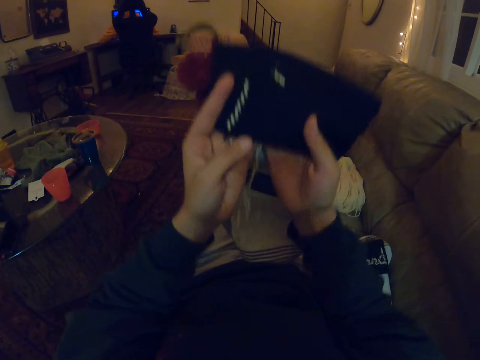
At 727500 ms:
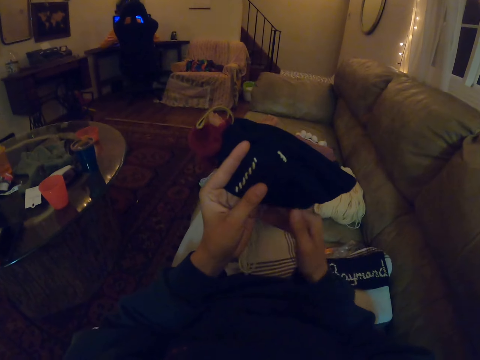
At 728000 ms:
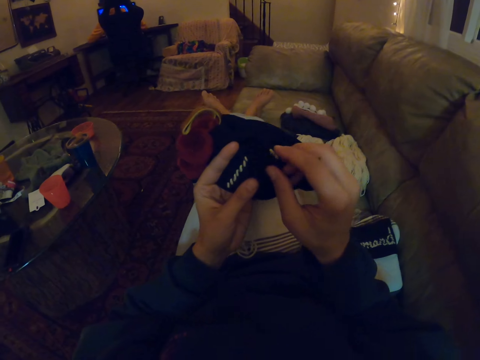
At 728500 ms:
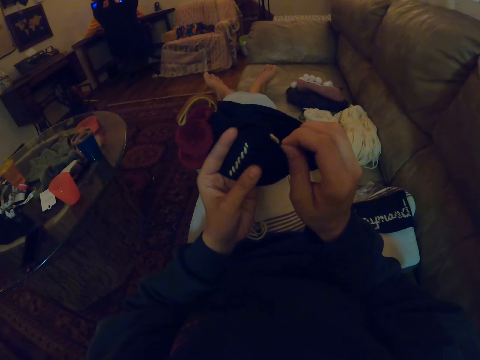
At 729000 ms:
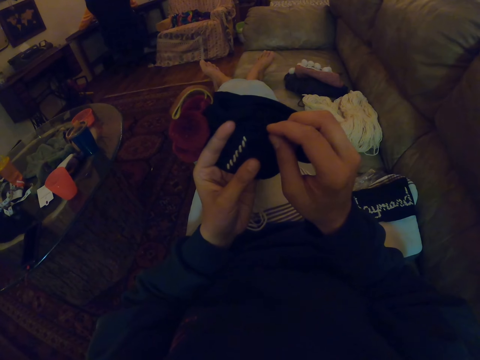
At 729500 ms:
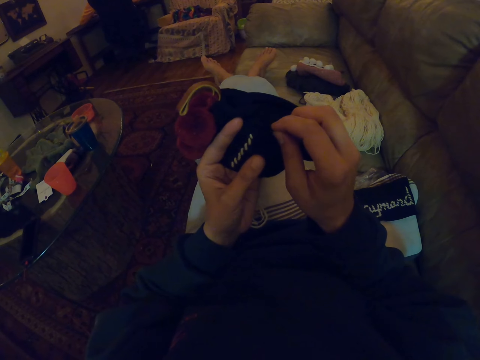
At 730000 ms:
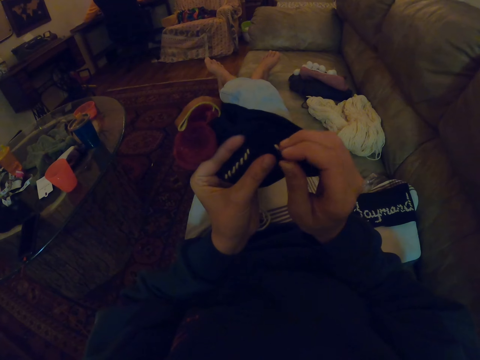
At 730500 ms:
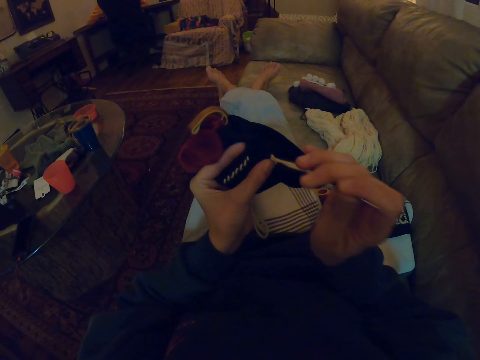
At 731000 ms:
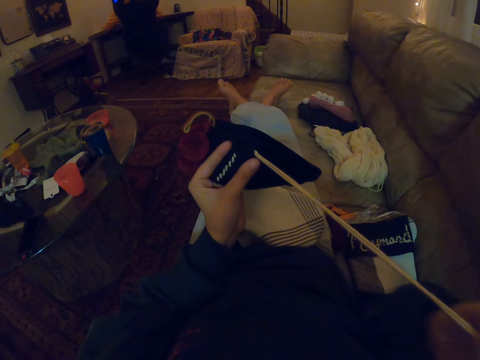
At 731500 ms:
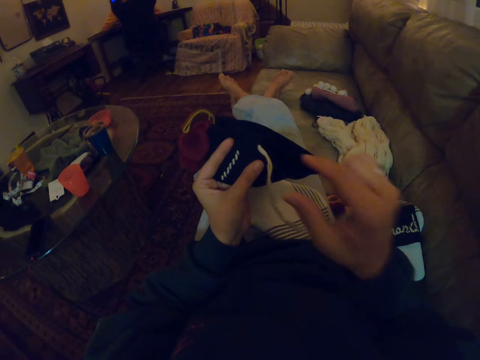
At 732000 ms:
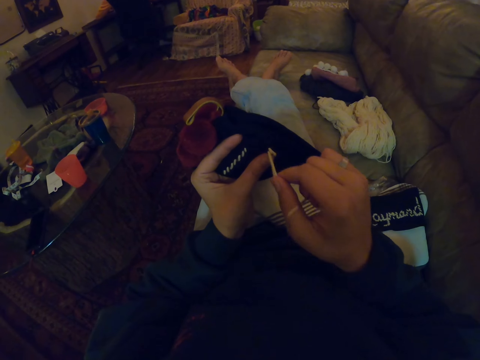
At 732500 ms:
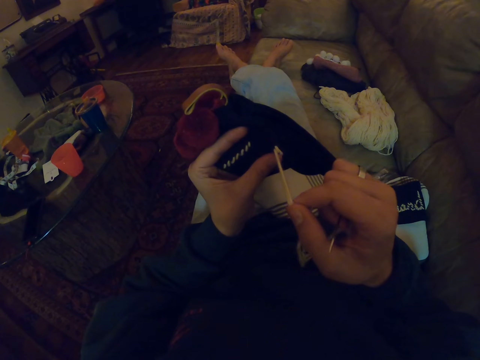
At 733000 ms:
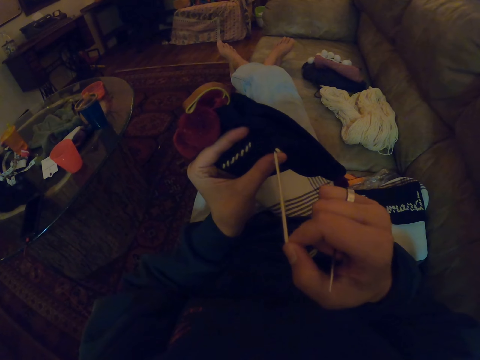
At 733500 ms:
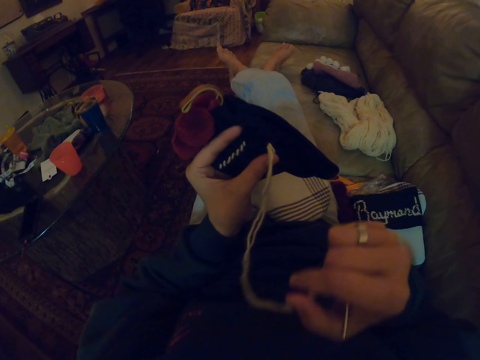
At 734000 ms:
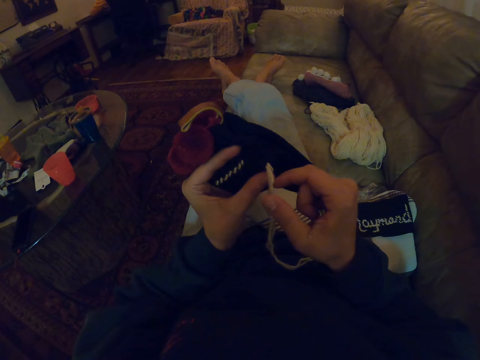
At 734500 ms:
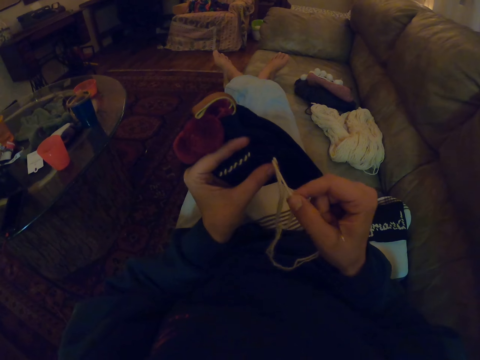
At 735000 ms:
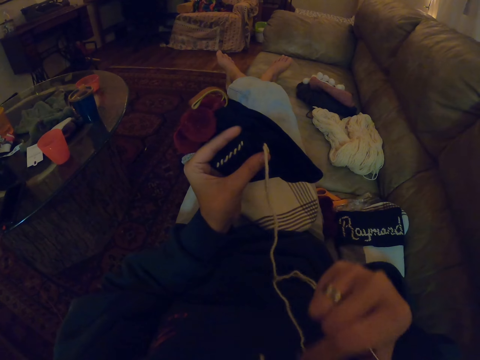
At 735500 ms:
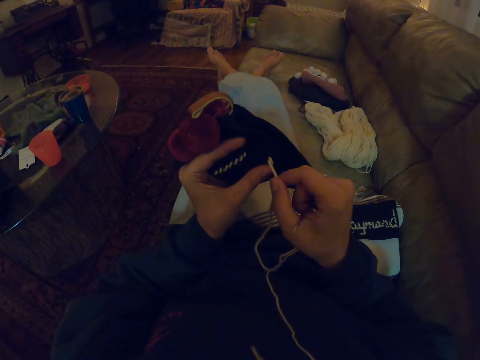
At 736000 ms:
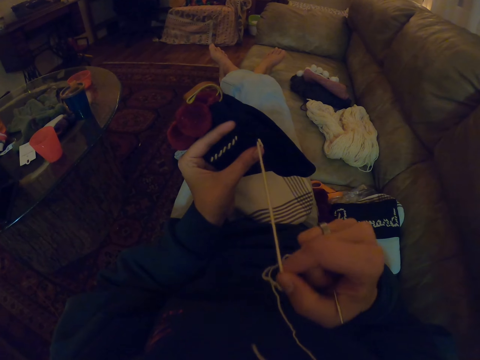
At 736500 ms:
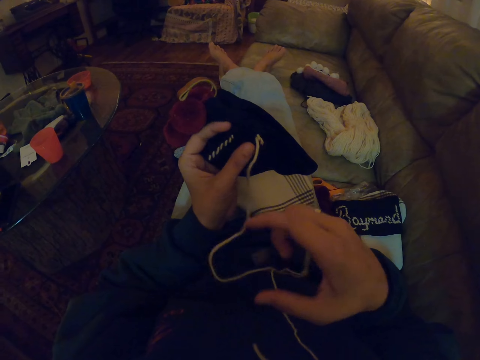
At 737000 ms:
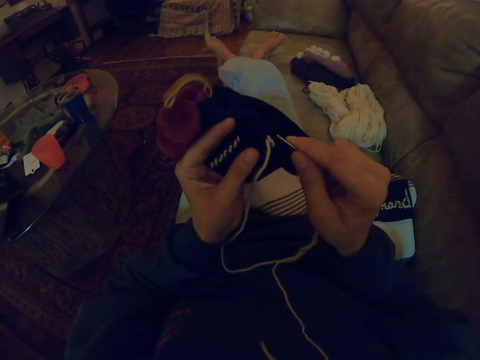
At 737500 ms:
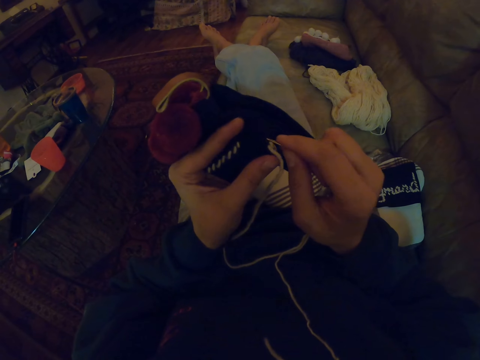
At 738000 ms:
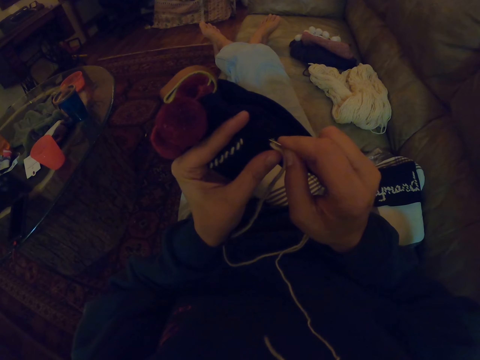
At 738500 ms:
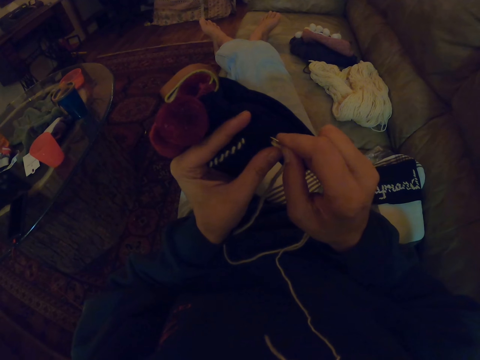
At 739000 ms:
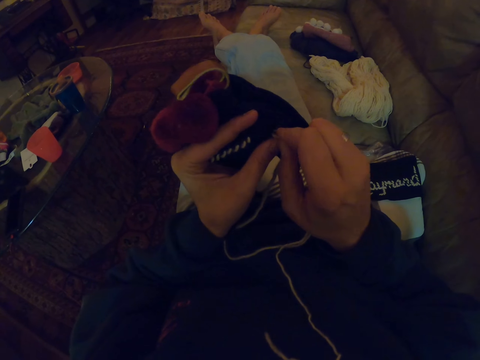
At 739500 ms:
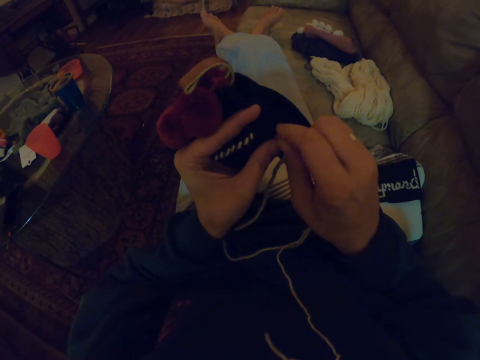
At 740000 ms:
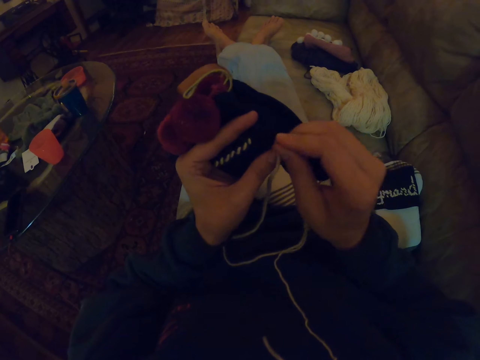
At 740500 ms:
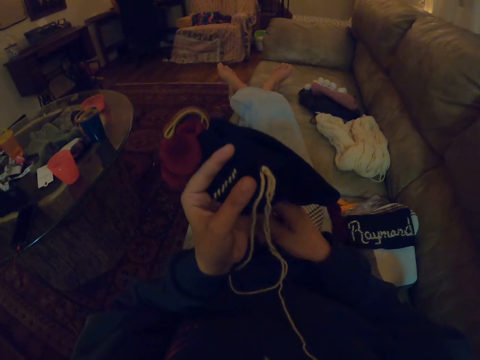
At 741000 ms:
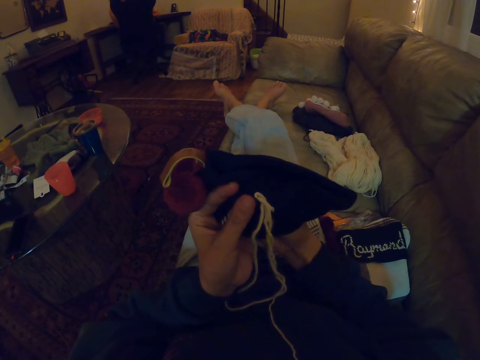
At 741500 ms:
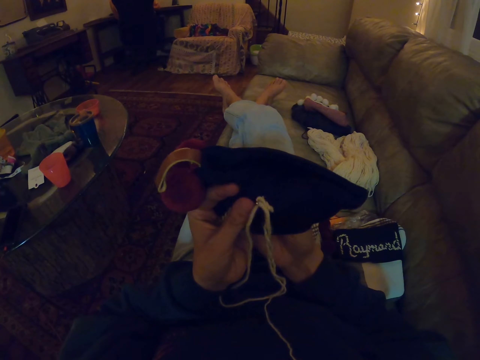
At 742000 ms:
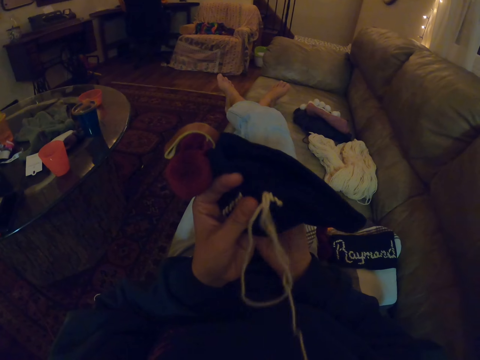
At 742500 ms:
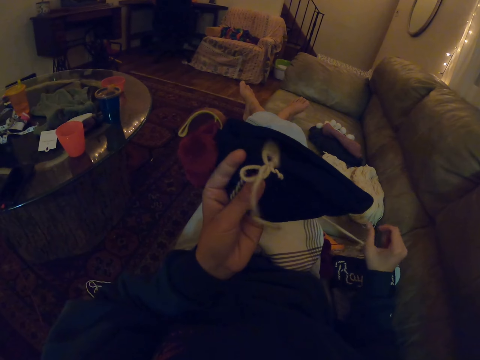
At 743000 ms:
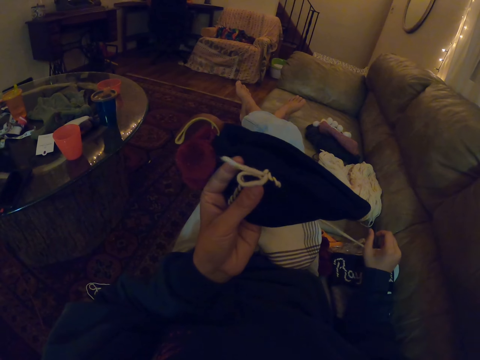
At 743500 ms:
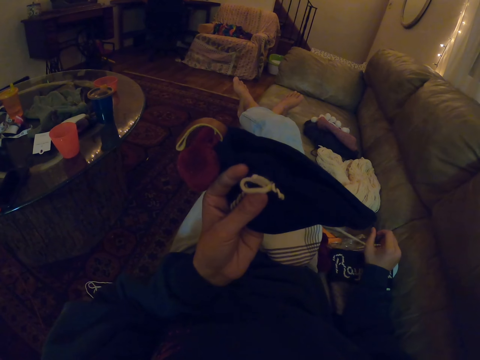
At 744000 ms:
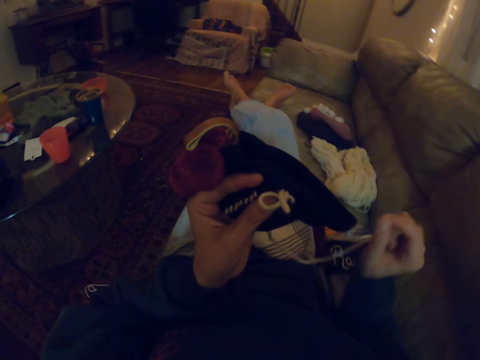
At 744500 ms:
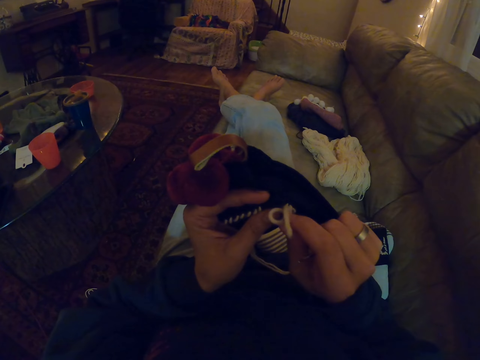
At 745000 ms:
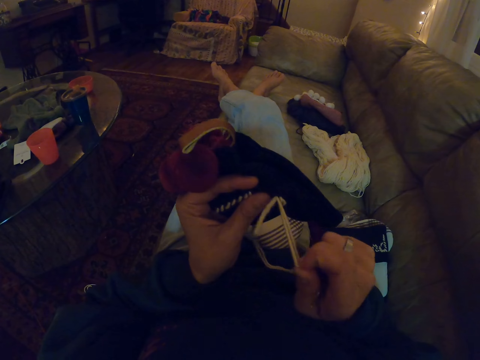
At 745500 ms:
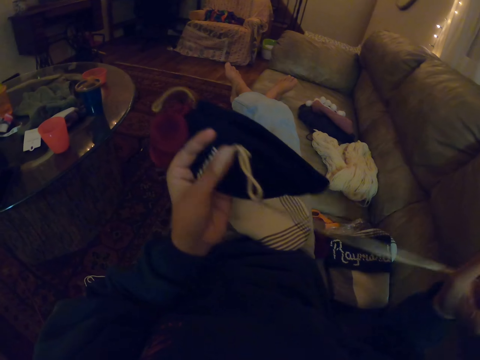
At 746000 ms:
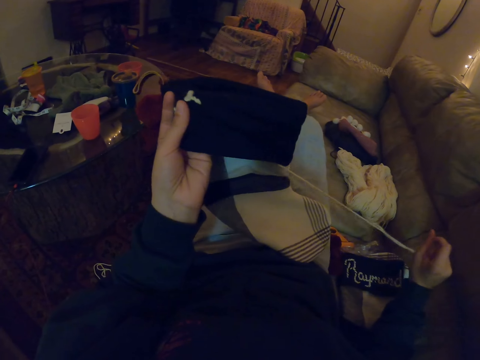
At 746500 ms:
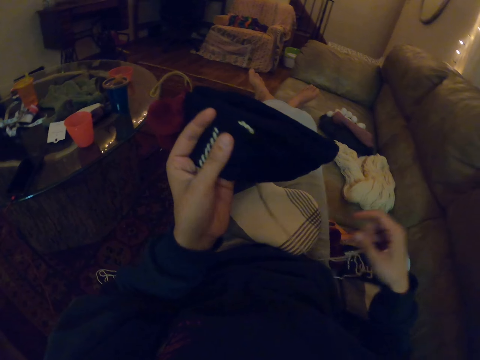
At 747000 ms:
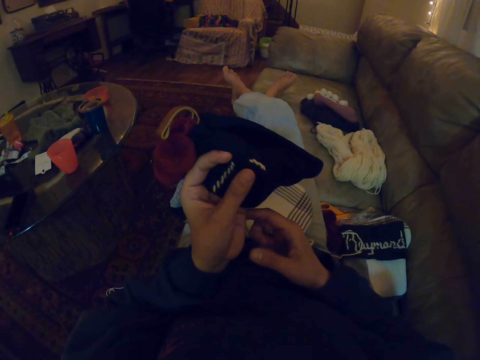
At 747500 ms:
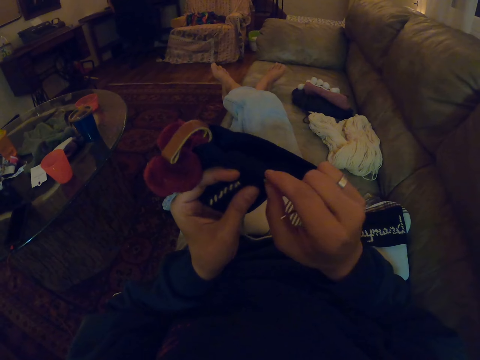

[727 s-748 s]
The camera wearer knits a woolen fabric with thread and needle. They pull the crochet. They pull the string. They knit using the crochet. They pull the crochet. They pull the string.

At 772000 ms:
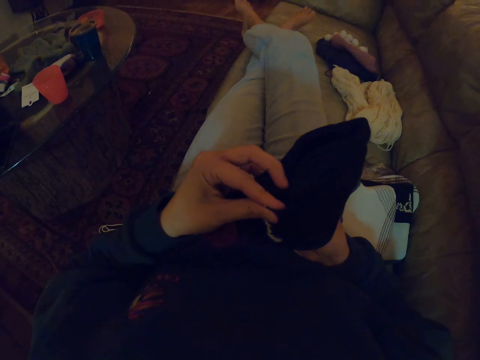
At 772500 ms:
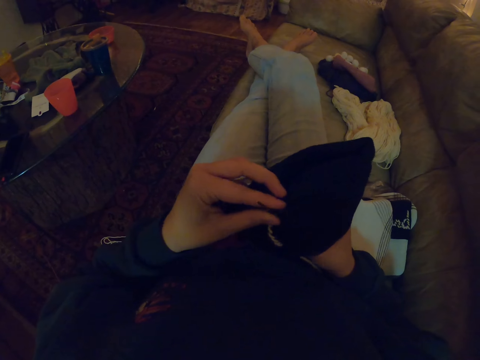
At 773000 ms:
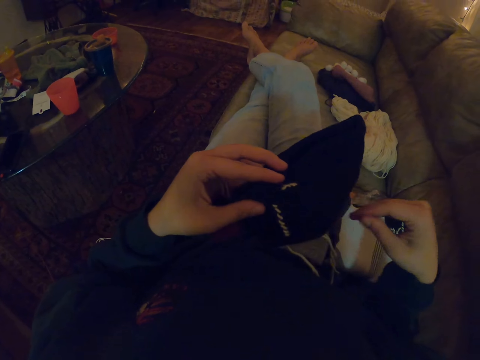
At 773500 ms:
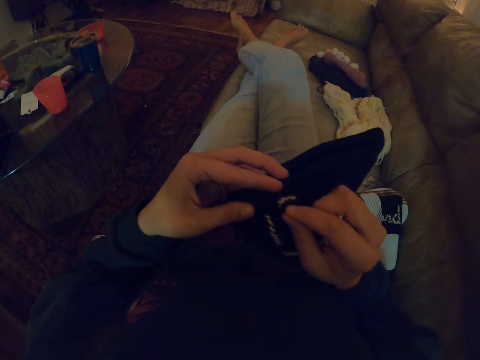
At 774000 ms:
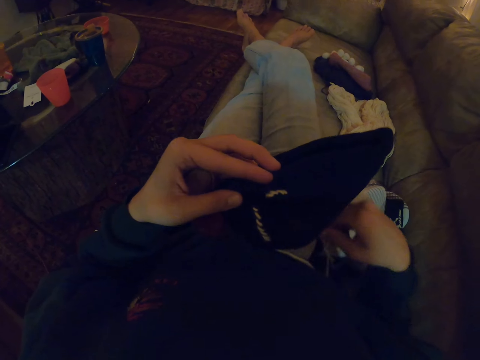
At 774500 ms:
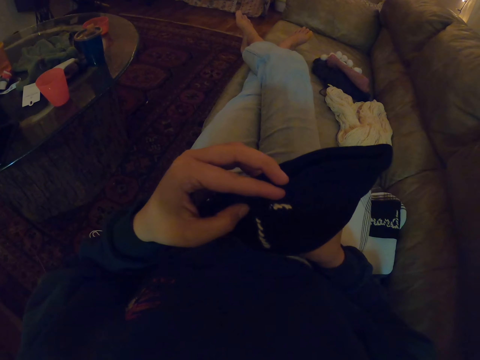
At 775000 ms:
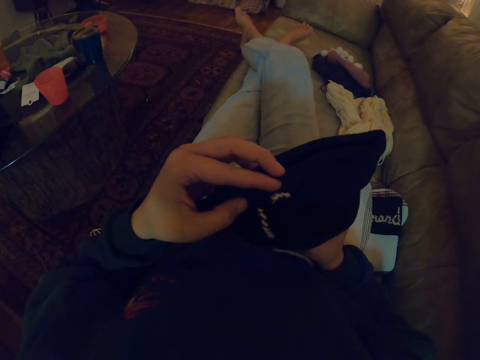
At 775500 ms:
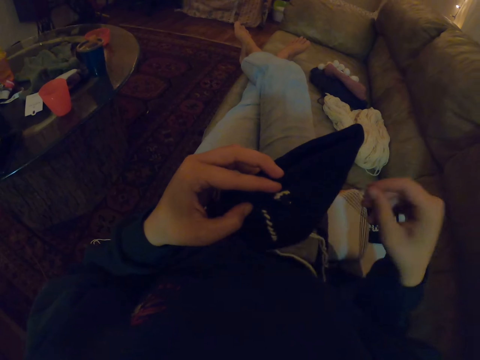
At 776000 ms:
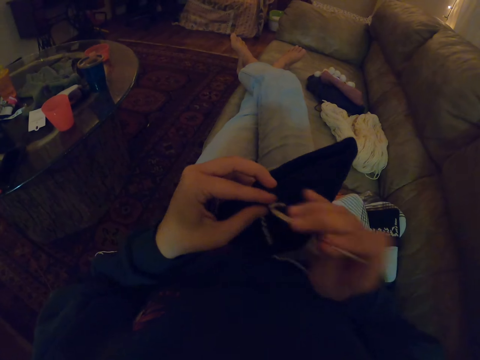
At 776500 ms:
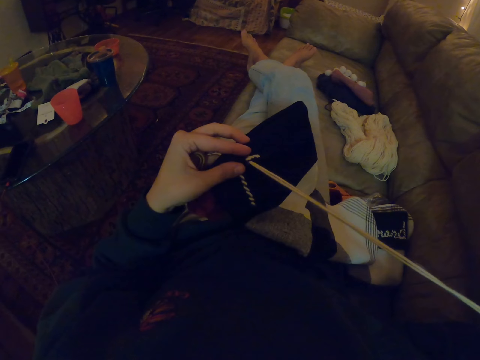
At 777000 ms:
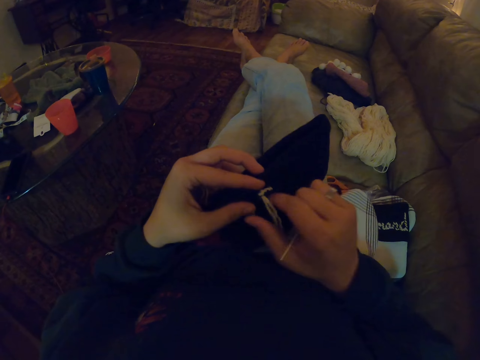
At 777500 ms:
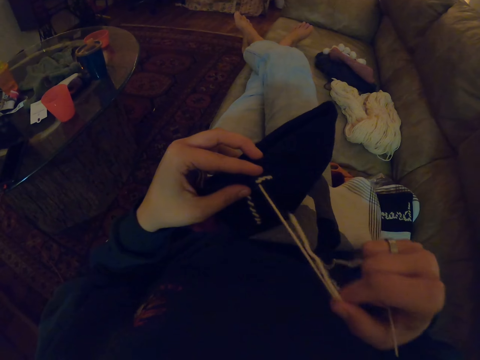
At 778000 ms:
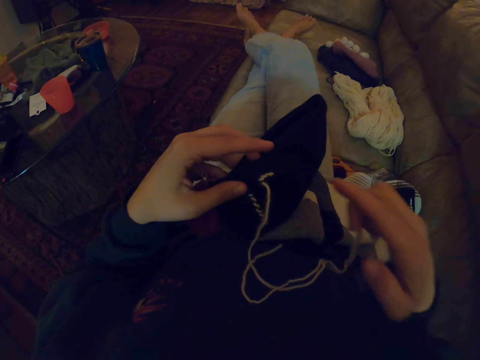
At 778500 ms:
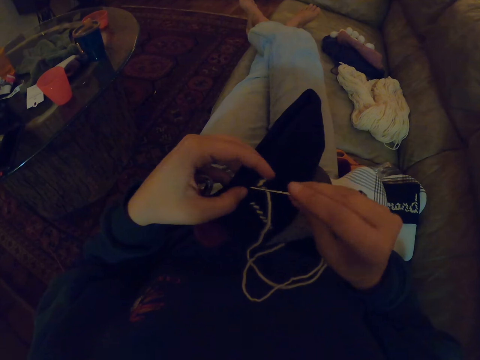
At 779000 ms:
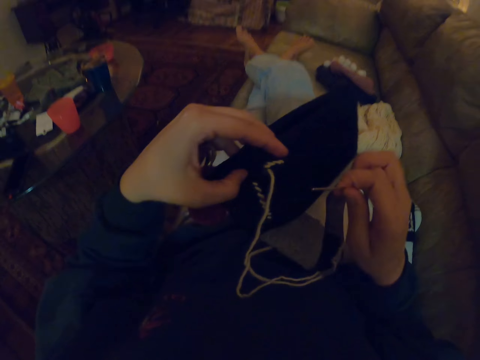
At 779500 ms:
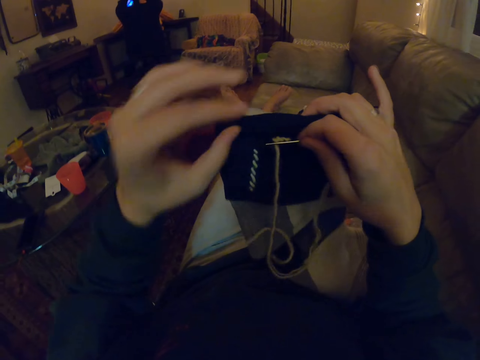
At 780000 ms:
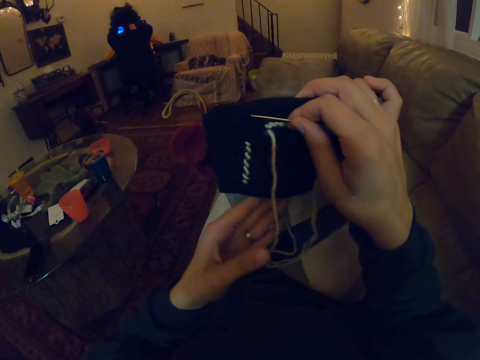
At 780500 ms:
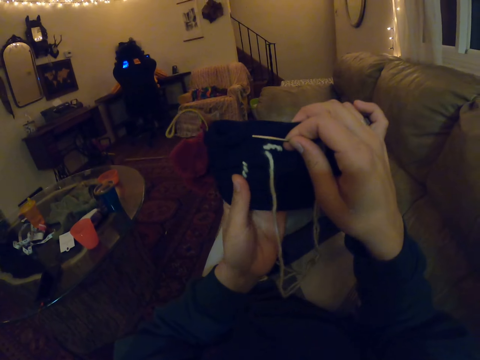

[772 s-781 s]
The camera wearer knits using a crochet. They pull the crochet. They pull the string.
